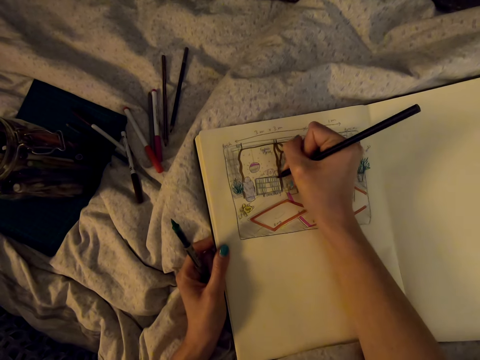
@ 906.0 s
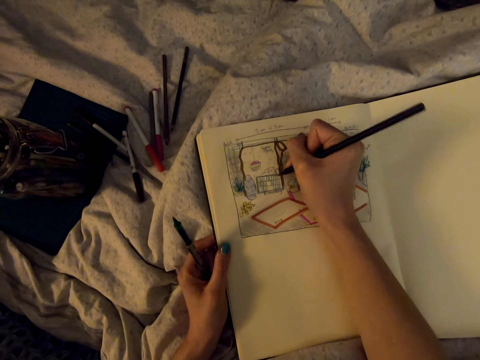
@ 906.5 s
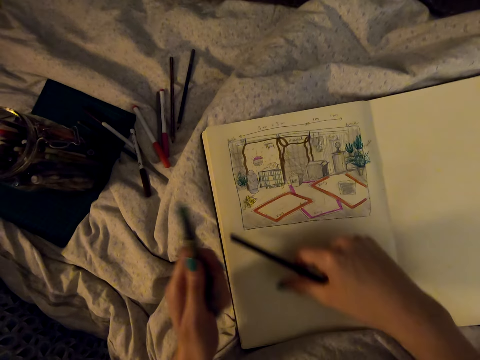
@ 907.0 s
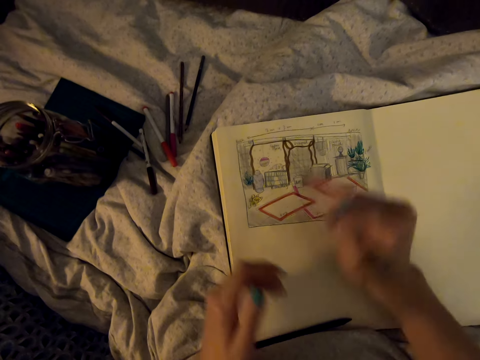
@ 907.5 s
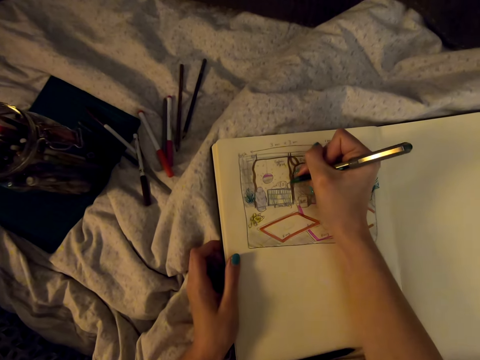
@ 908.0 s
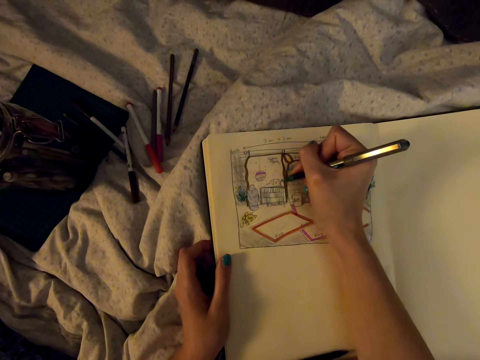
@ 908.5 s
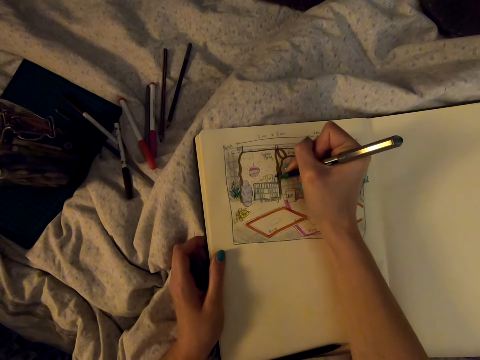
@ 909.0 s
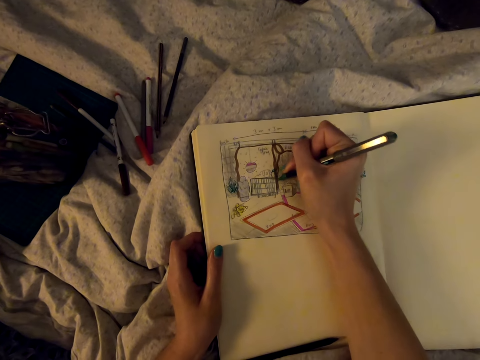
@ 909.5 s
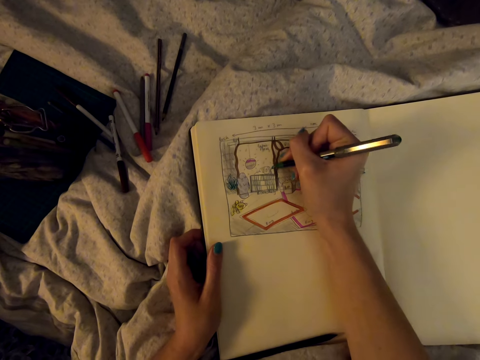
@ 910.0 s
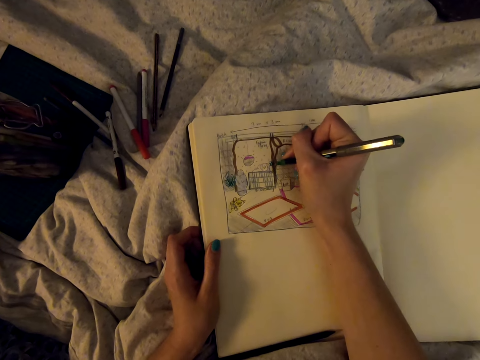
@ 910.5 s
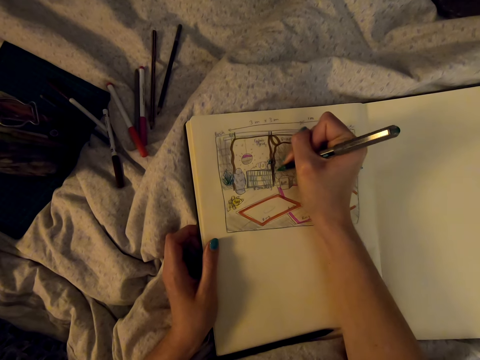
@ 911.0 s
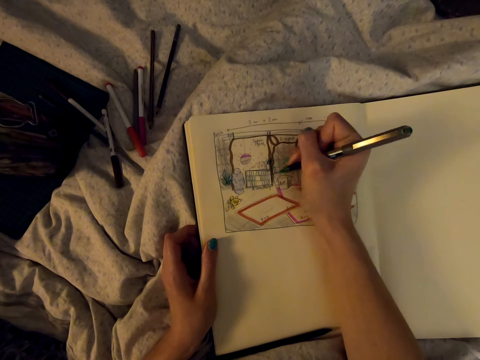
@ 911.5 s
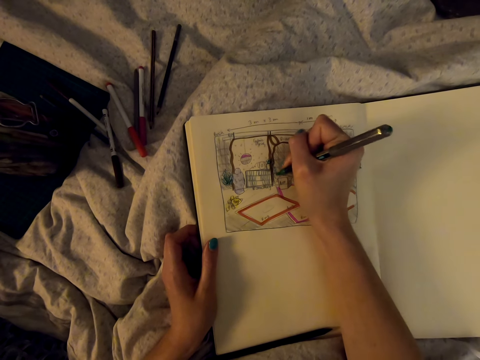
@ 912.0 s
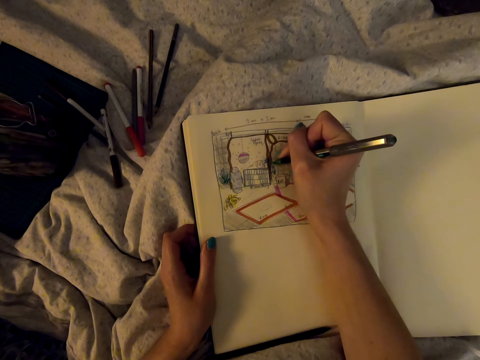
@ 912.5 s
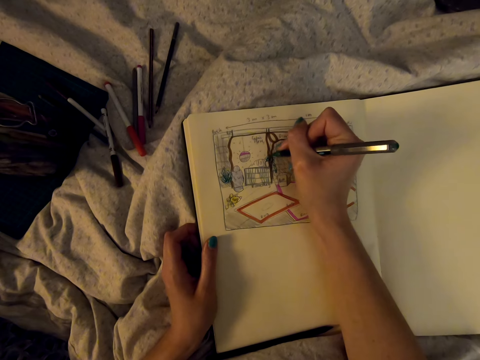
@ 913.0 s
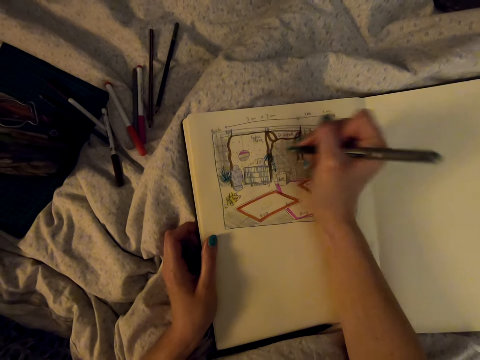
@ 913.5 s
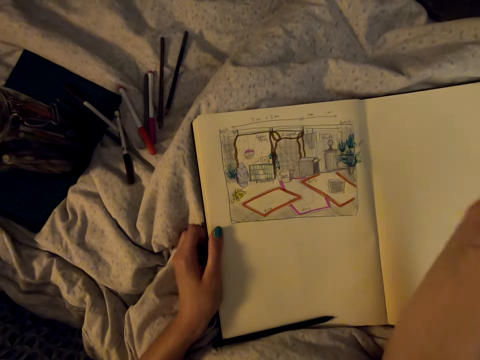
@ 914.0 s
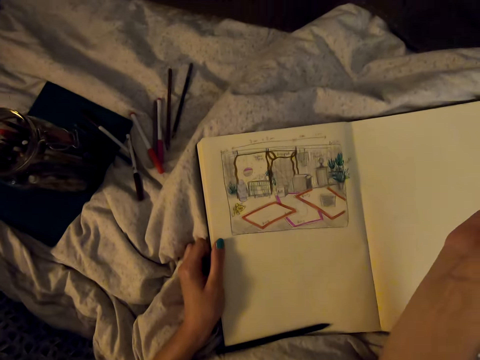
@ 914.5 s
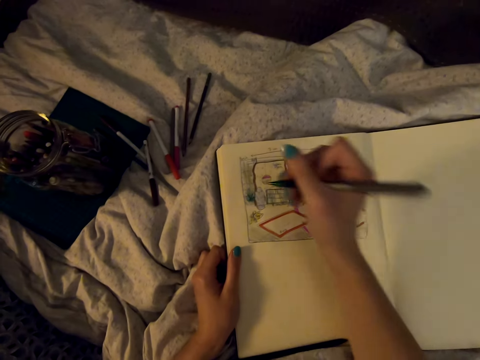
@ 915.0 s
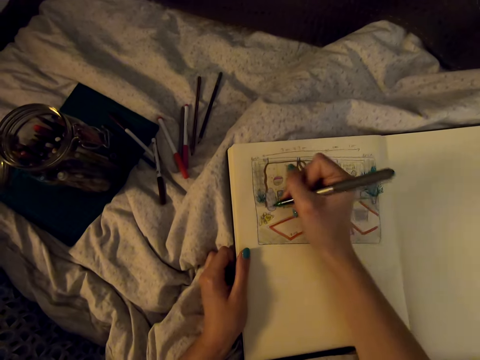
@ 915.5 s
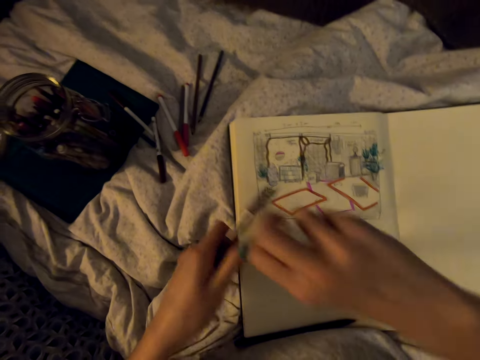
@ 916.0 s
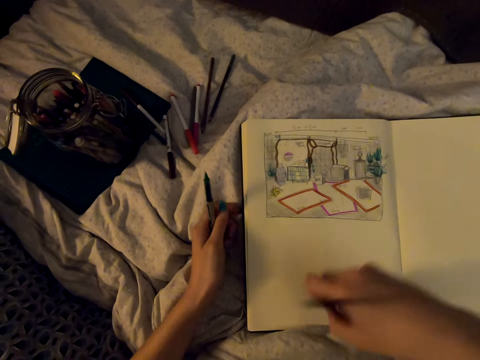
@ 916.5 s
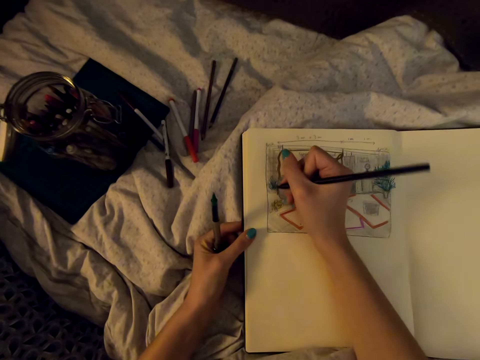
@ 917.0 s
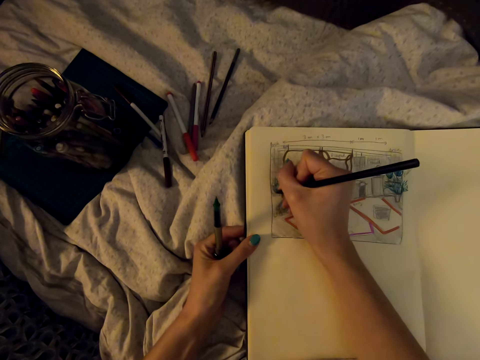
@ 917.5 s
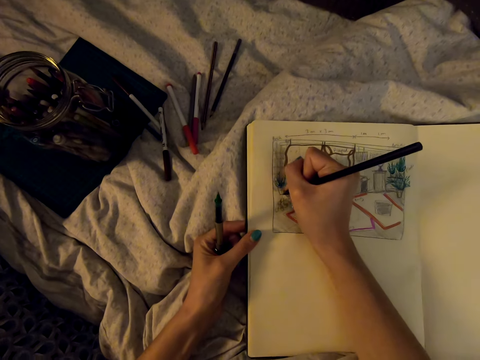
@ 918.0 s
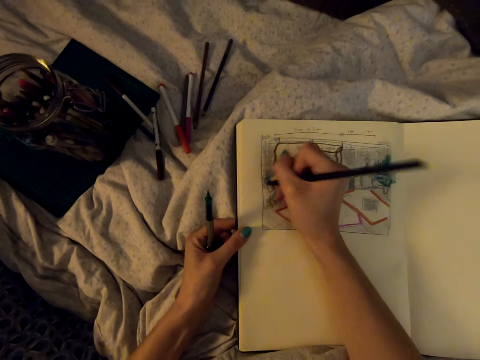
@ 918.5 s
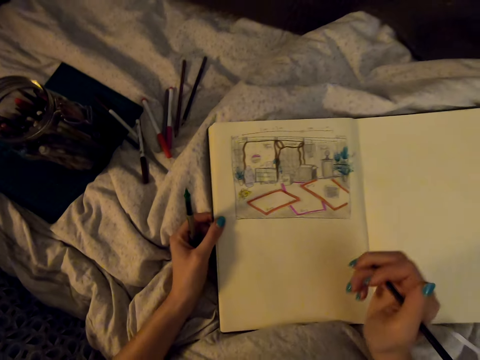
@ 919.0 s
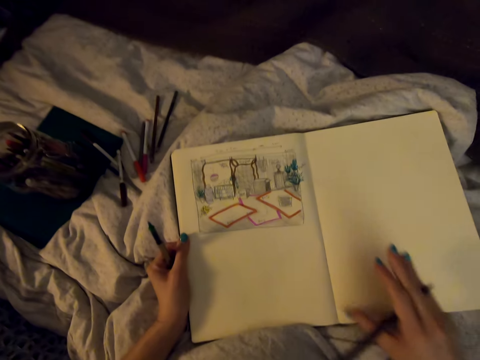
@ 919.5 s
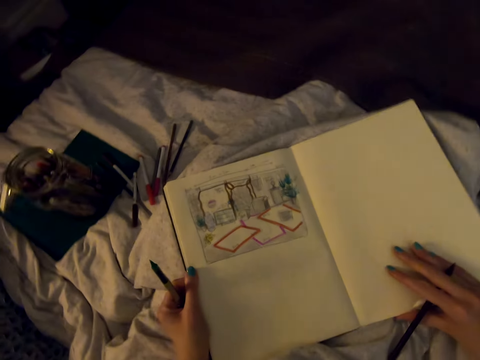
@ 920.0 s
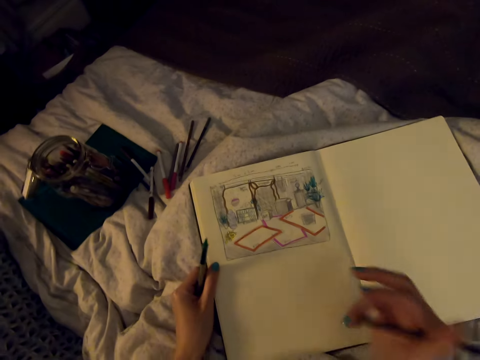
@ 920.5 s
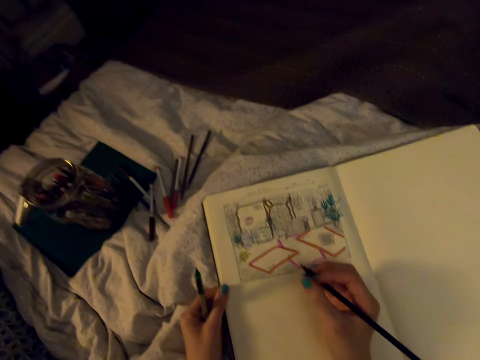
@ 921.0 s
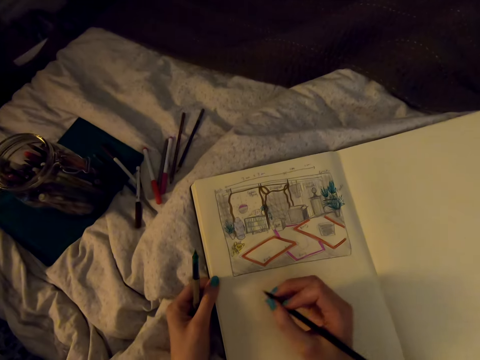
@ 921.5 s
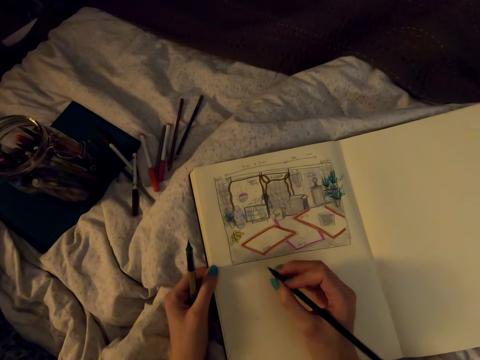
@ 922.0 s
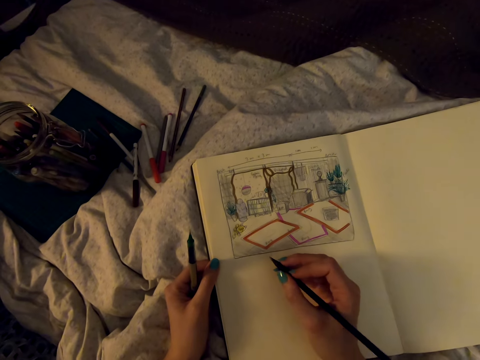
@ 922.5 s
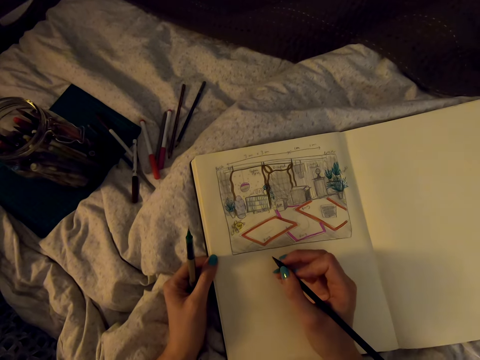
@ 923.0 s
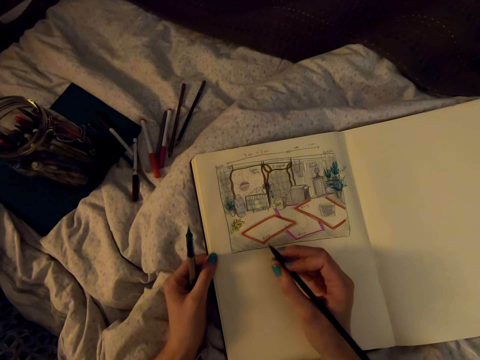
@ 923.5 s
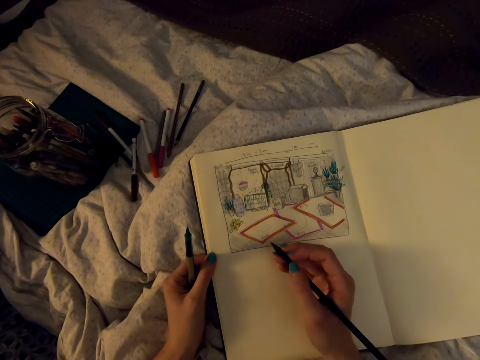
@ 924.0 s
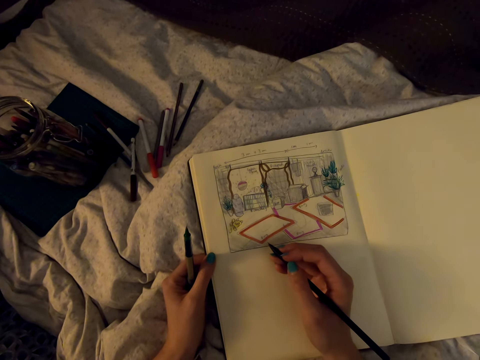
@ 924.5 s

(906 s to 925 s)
The camera wearer puts the pencil down. She draws on the book with a marker pen. She picks up the pencil and draws on the book with the pencil. She adjusts the drawing book. She holds the pencil and the marker pen in her hands.

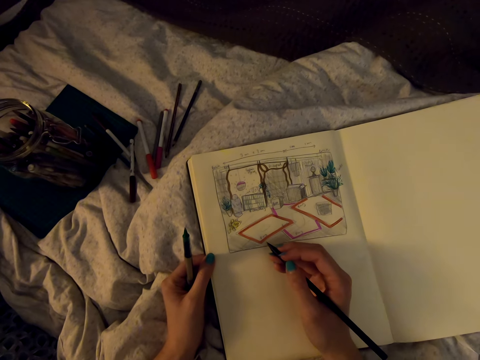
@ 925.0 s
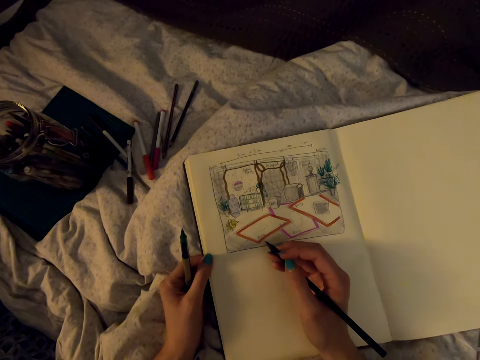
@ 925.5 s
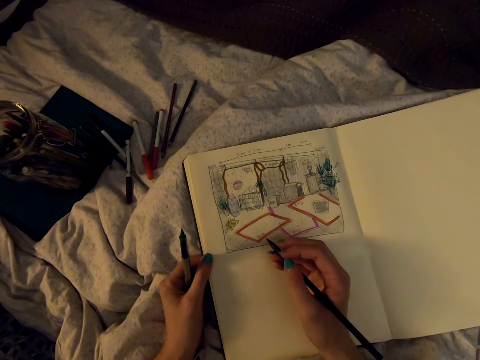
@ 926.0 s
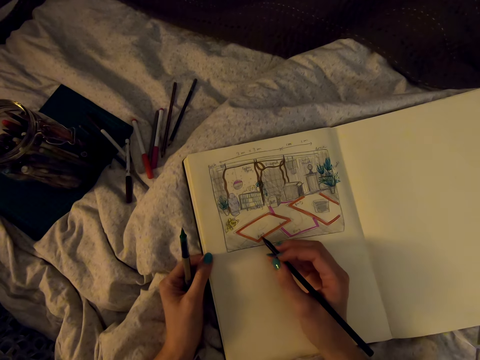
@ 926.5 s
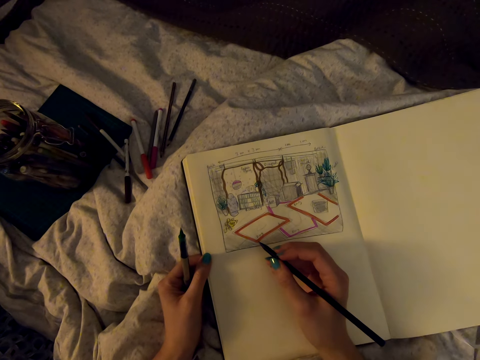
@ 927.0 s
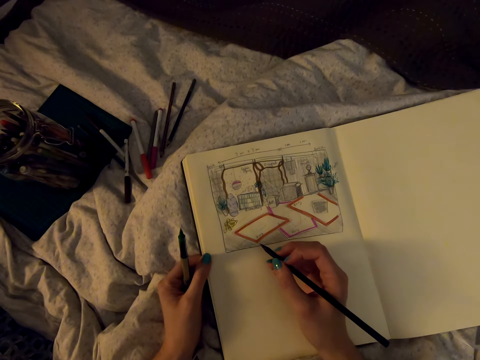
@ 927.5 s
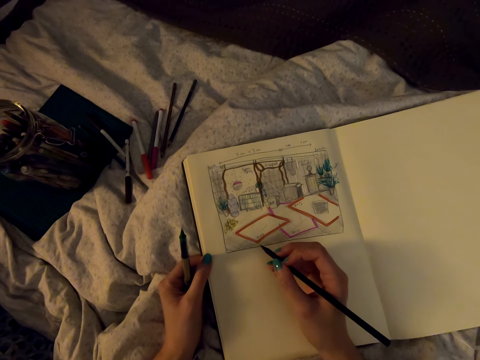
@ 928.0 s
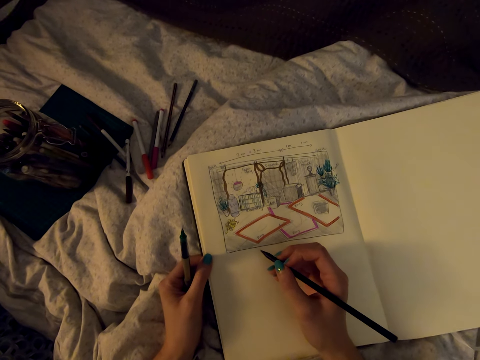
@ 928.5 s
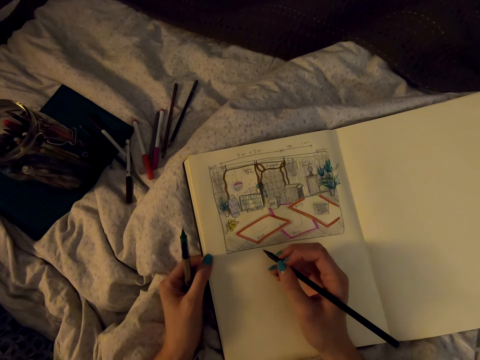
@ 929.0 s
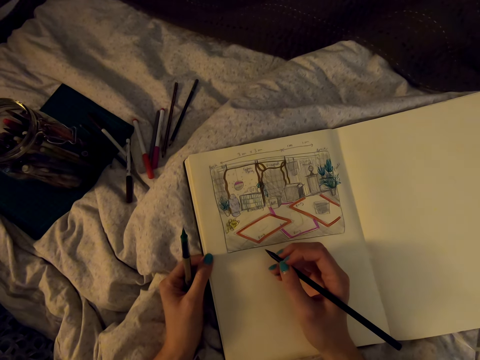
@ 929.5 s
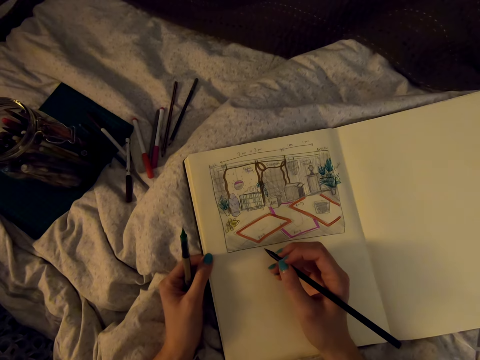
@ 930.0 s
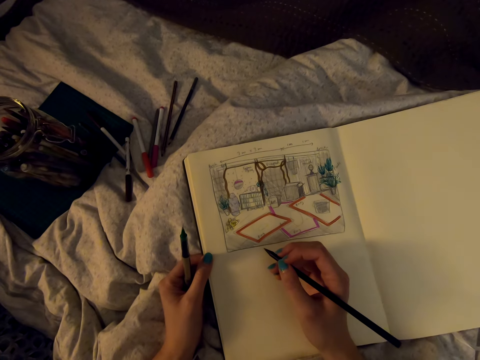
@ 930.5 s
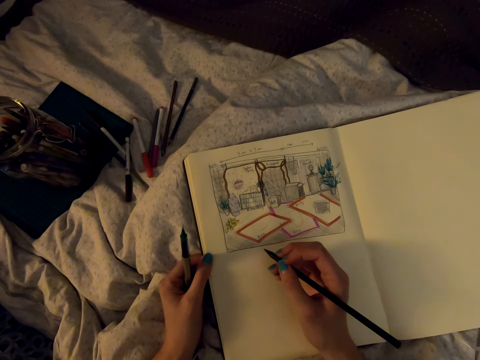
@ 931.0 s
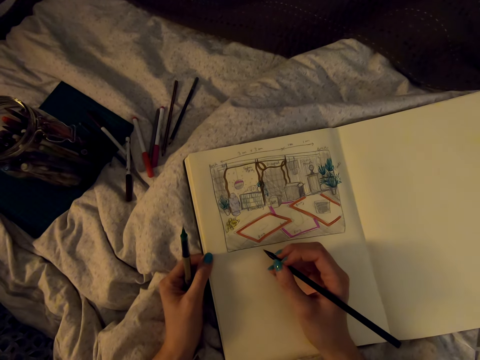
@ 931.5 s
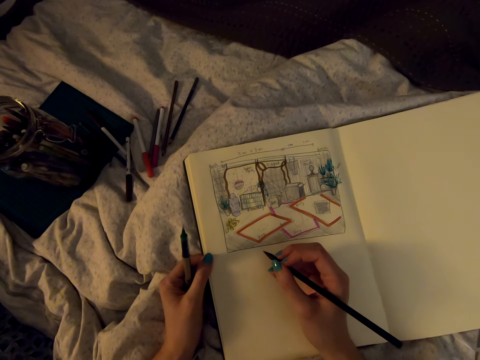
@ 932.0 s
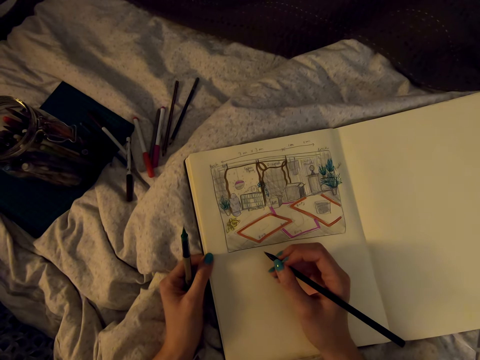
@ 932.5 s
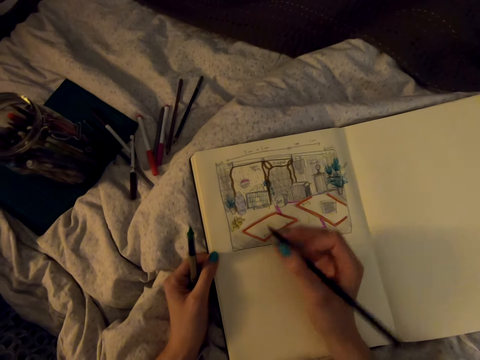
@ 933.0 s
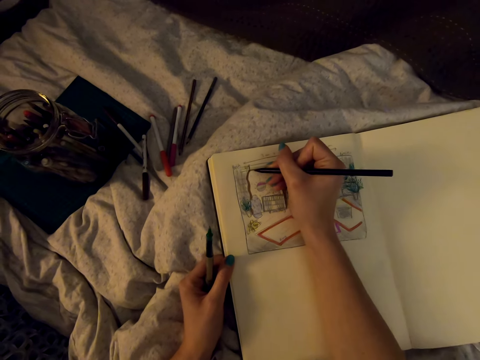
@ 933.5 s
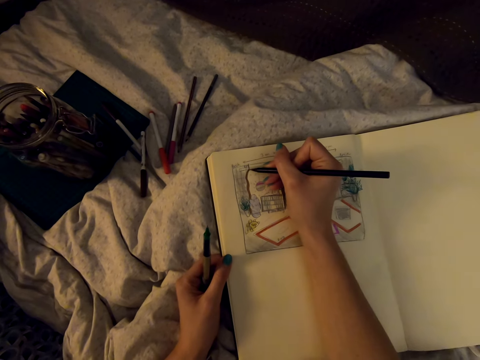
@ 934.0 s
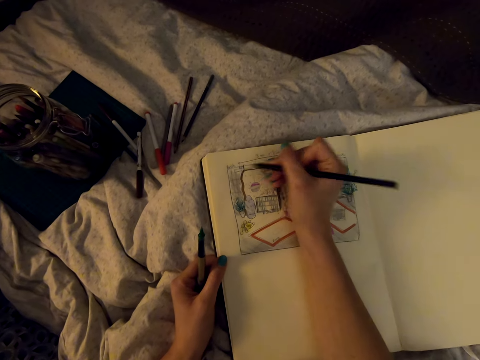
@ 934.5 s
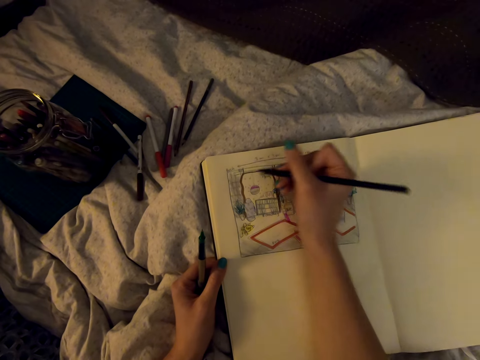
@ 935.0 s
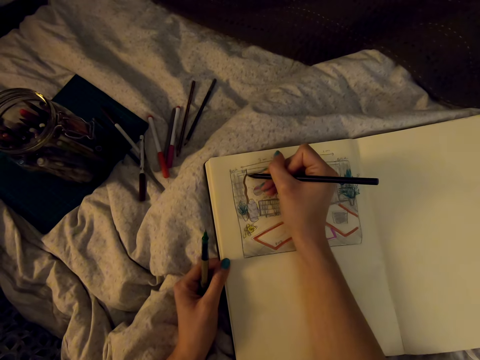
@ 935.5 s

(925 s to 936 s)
The camera wearer draws on the book with the pencil.
